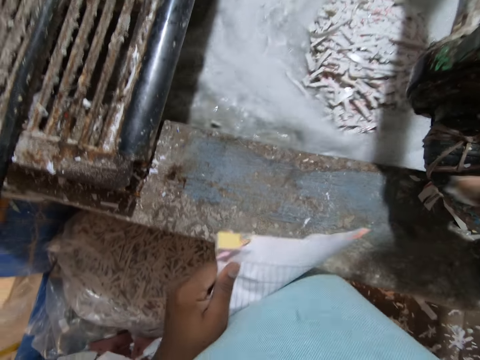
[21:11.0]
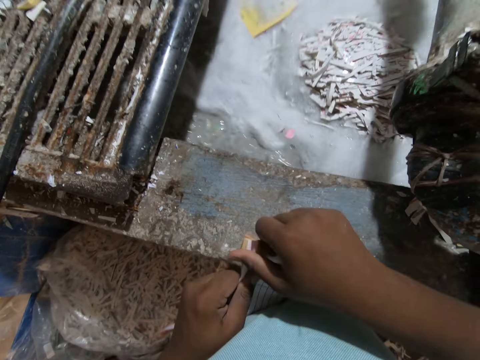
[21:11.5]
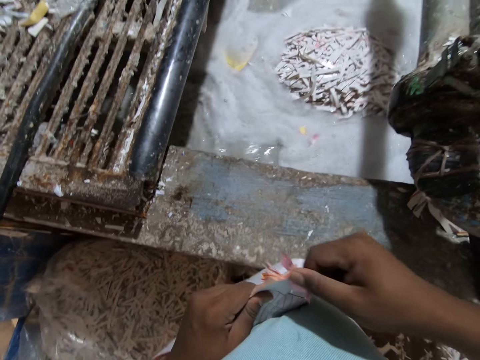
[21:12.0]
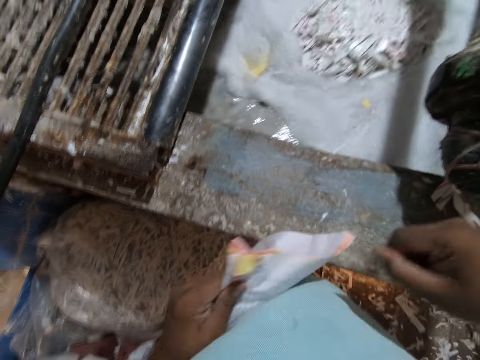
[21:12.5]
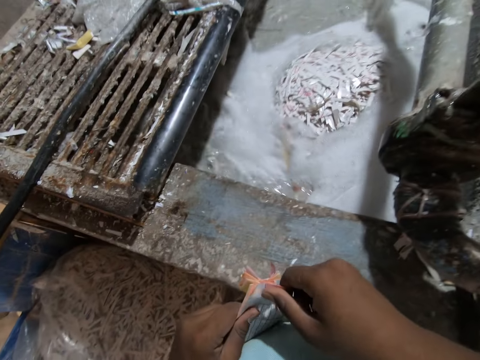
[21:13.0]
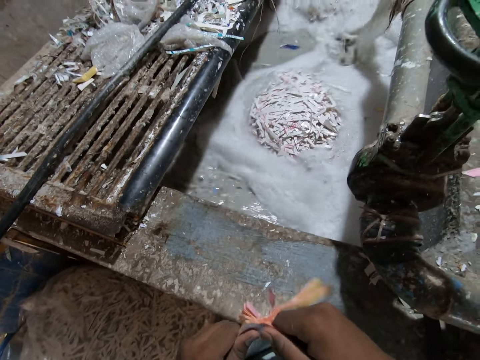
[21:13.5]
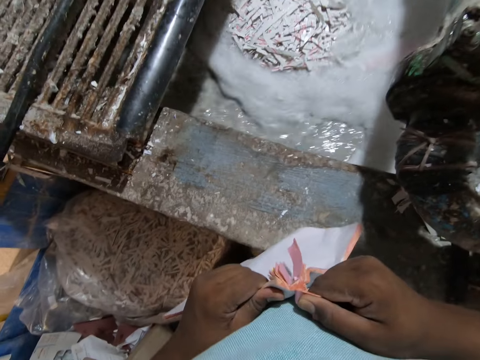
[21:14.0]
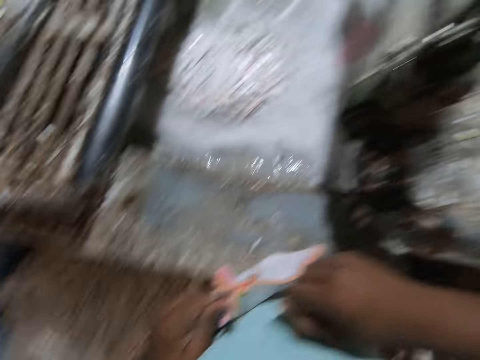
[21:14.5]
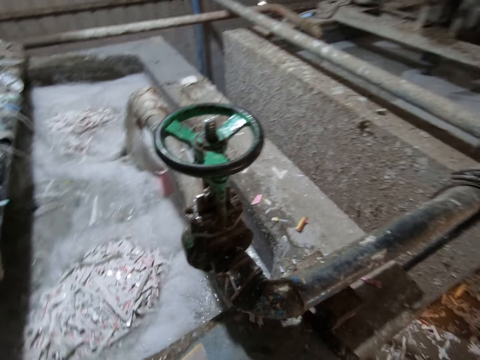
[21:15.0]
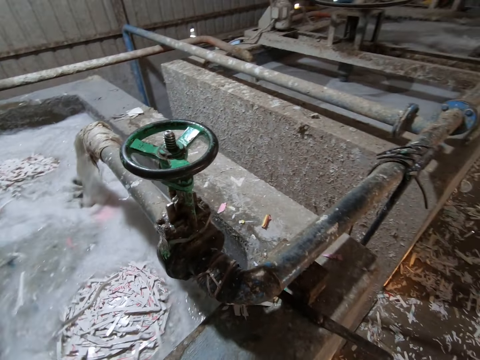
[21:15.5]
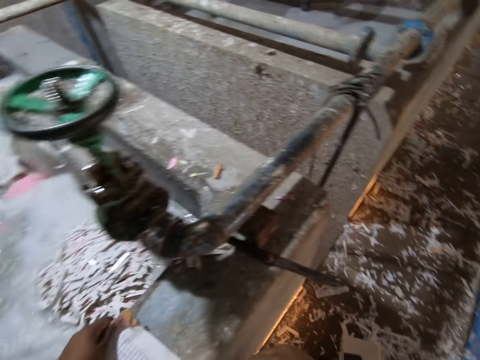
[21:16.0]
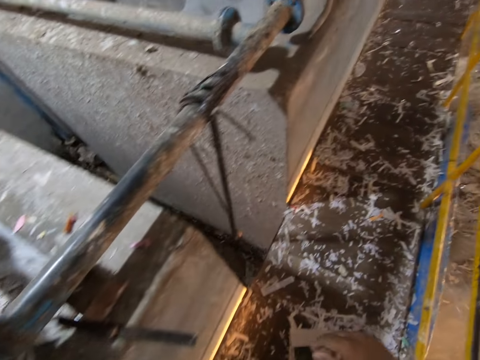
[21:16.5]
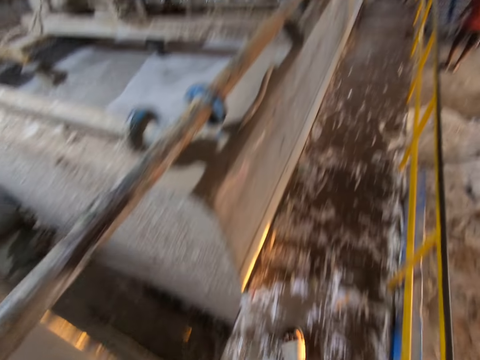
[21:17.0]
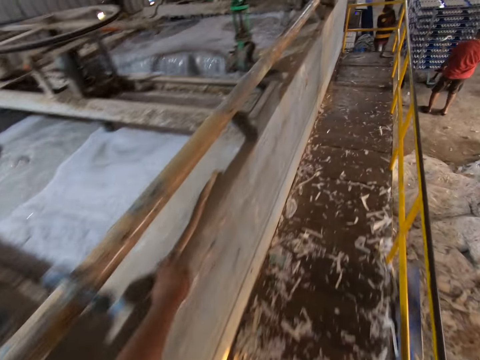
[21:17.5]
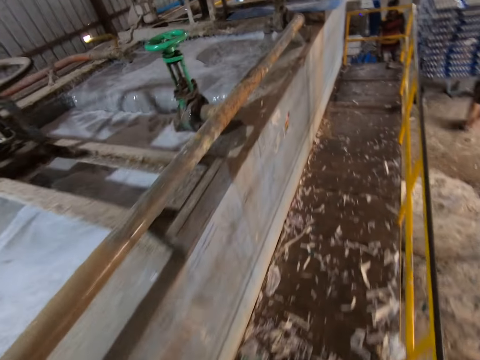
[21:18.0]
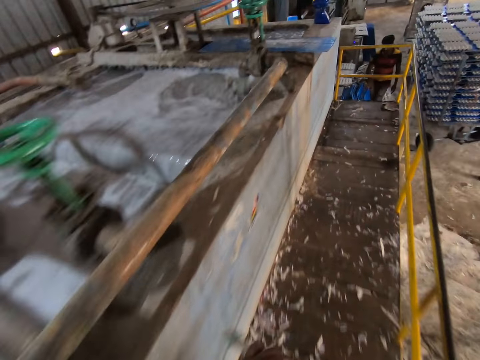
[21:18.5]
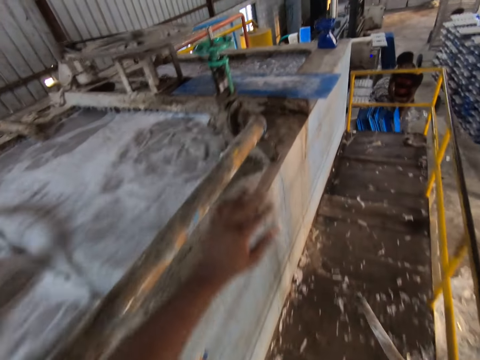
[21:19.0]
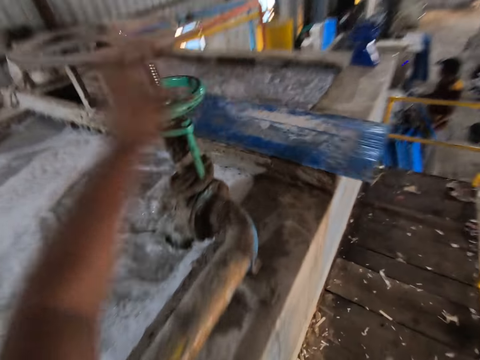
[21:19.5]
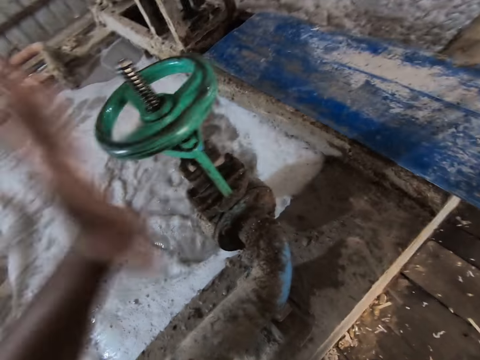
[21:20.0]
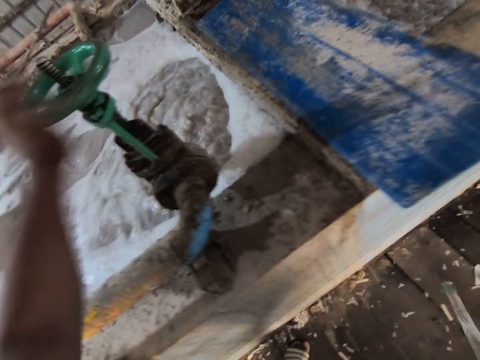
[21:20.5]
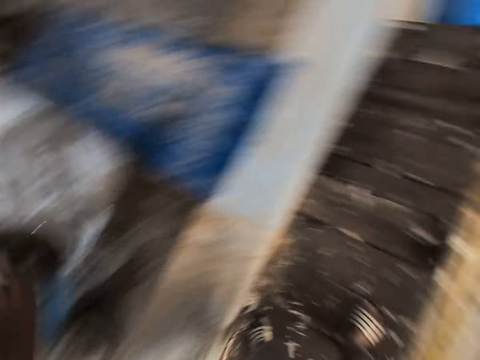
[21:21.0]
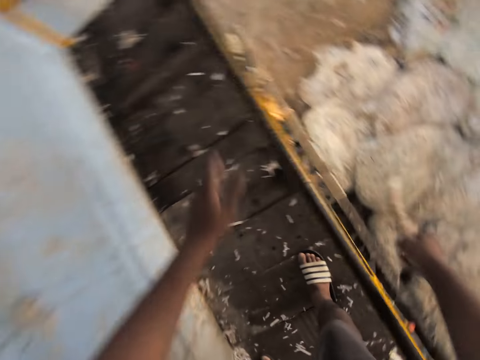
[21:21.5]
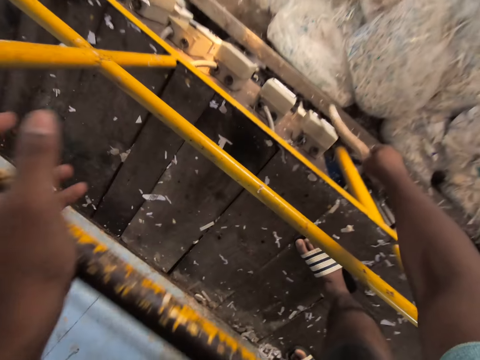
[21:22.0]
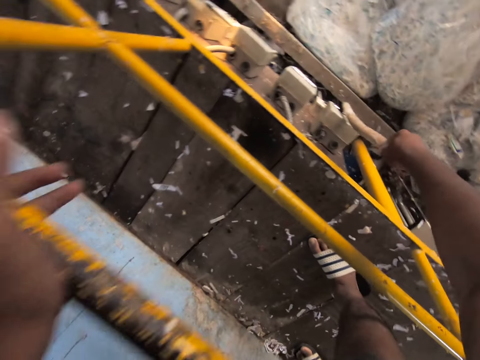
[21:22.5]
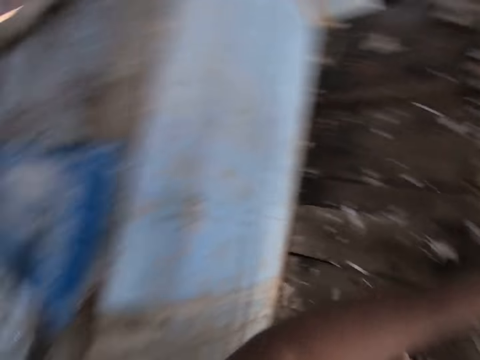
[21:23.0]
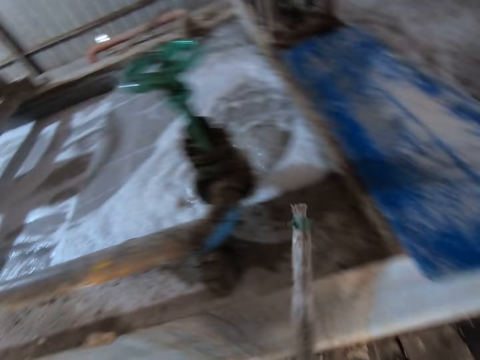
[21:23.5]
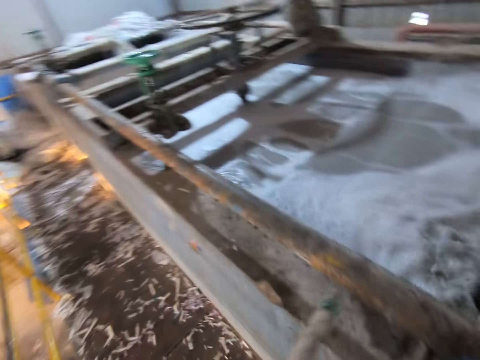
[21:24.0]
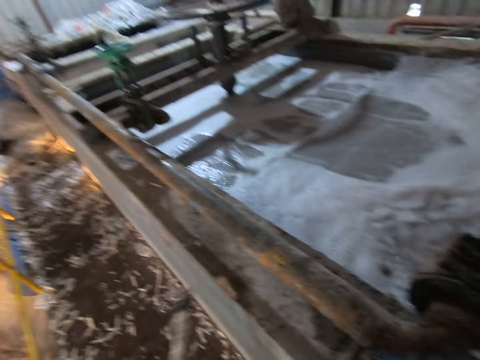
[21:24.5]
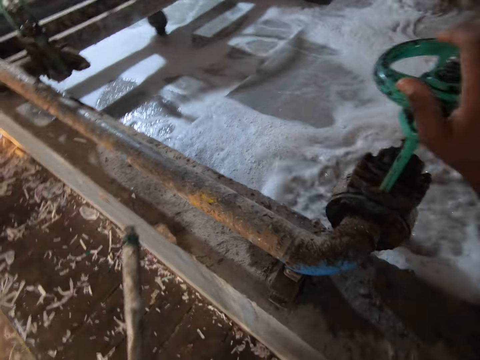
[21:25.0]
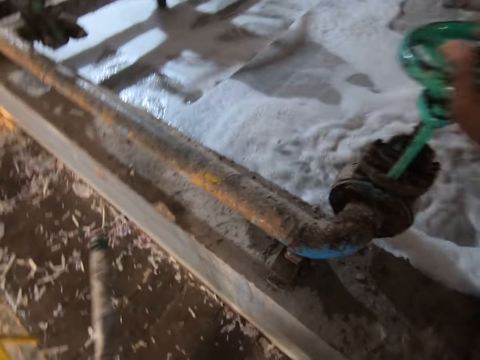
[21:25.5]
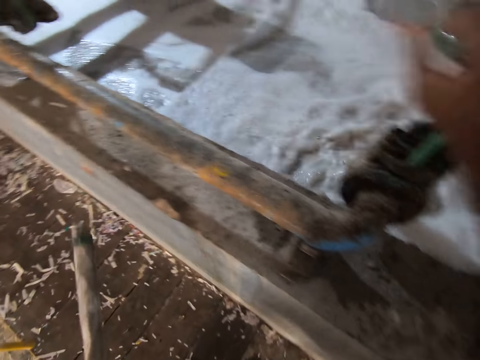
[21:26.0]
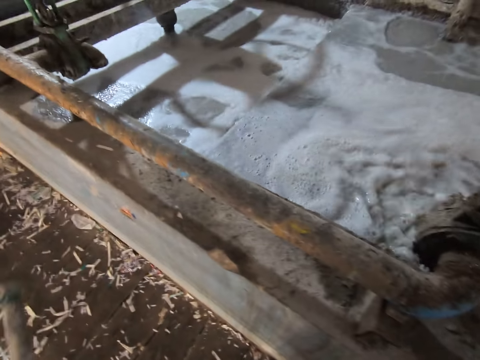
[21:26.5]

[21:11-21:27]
The camera wearer drops the paper in the pulp mixer with his right hand. He drops the book on the ledge of the pulp mixer with his left hand. He picks up the stick on the ledge of the pulp mixer with his left hand. He walks around the factory. A man picks up a plastic sheet on the floor with both hands. The camera wearer operates a sluice valve with his left hand. He places his left hand on the railing. He operates a switch with the stick in his right hand. He touches the socket with the stick. He passes the stick to his left hand. He operates the sluice valve with his right hand.

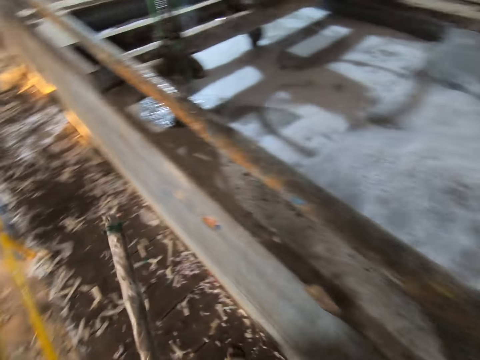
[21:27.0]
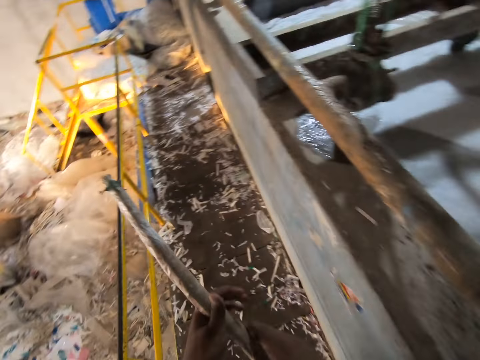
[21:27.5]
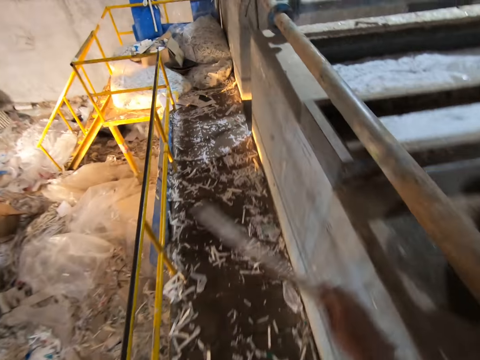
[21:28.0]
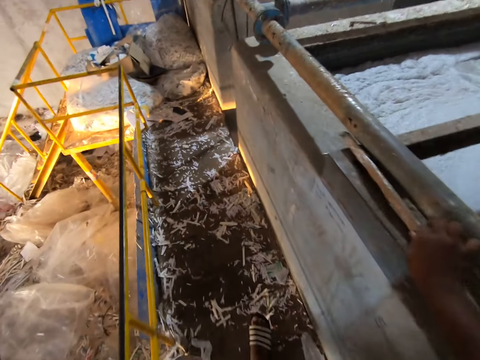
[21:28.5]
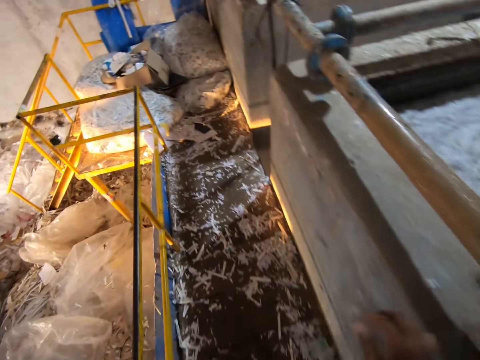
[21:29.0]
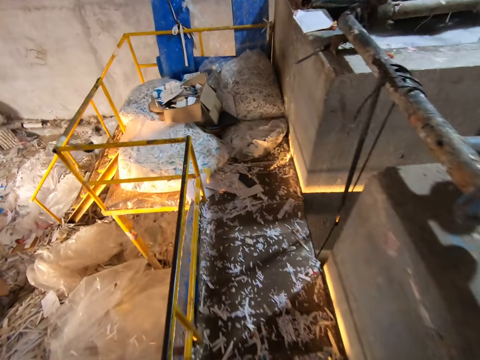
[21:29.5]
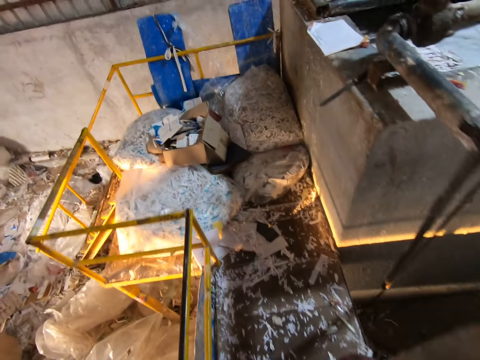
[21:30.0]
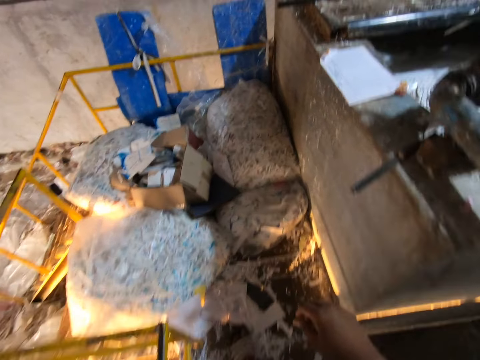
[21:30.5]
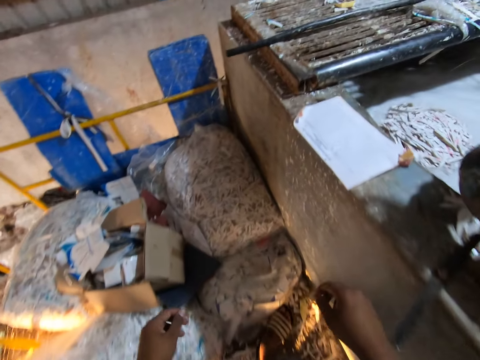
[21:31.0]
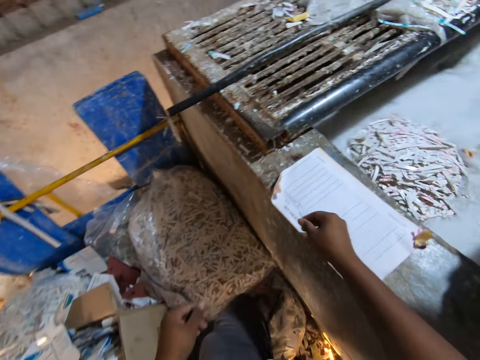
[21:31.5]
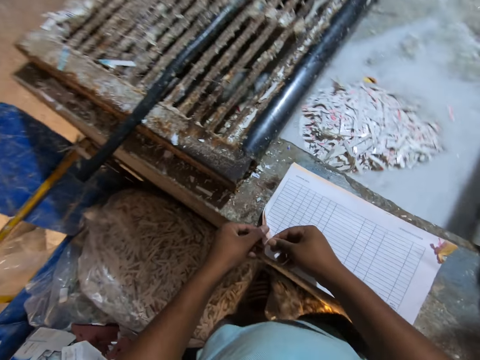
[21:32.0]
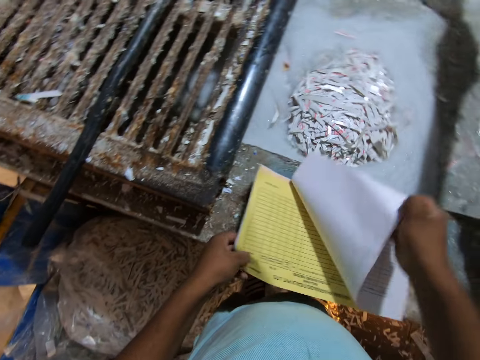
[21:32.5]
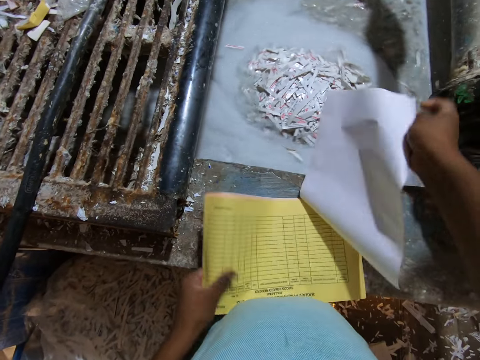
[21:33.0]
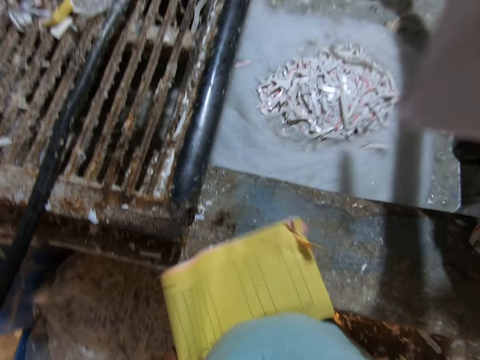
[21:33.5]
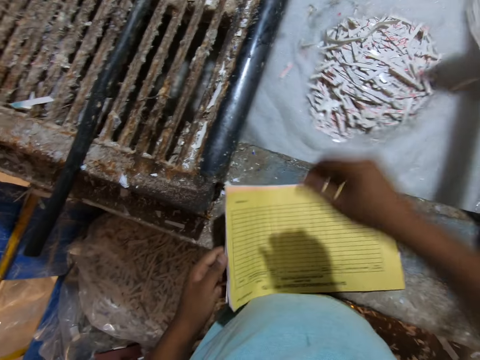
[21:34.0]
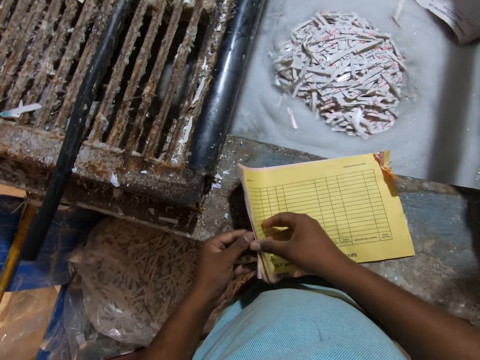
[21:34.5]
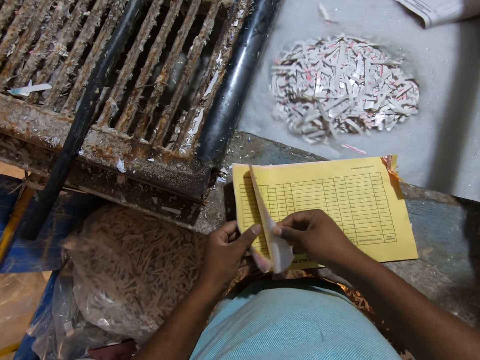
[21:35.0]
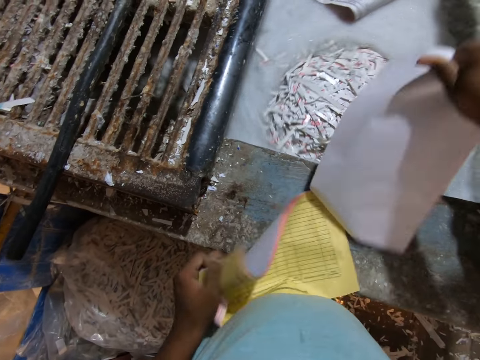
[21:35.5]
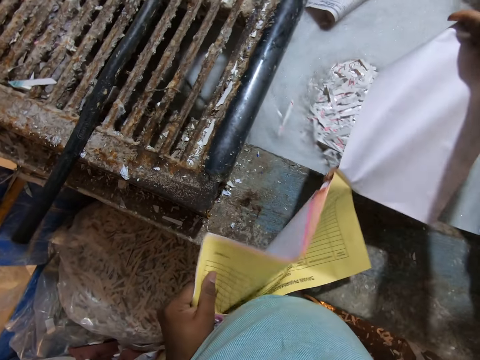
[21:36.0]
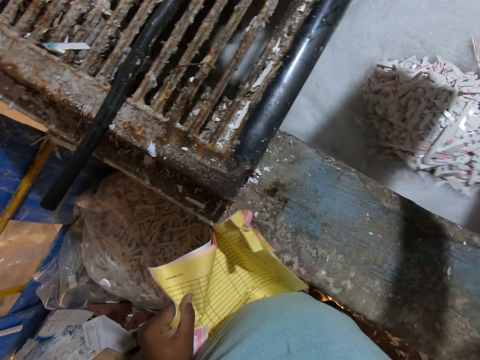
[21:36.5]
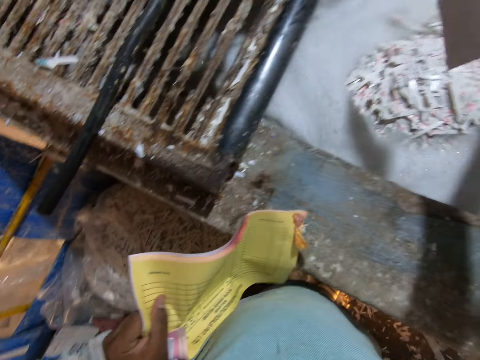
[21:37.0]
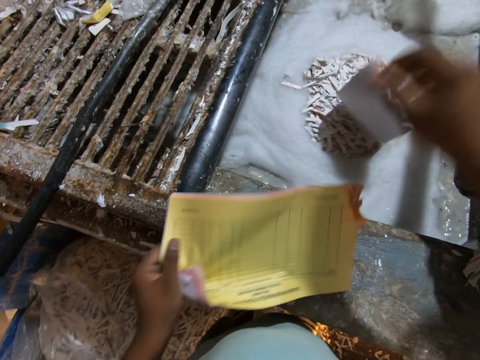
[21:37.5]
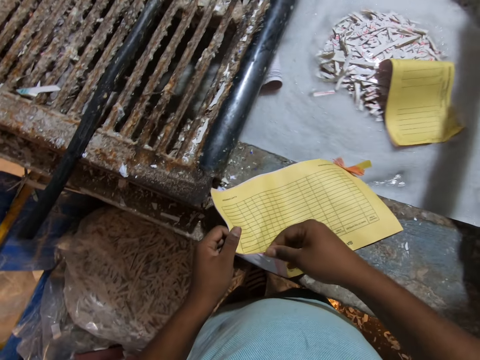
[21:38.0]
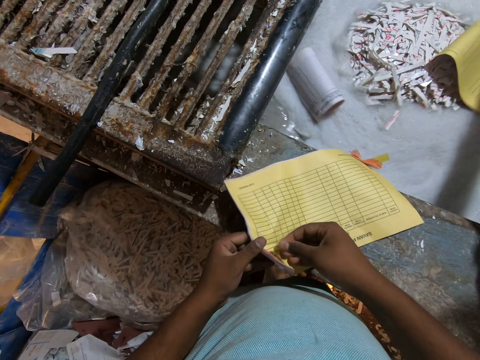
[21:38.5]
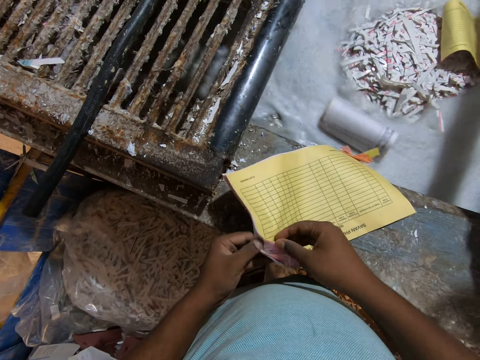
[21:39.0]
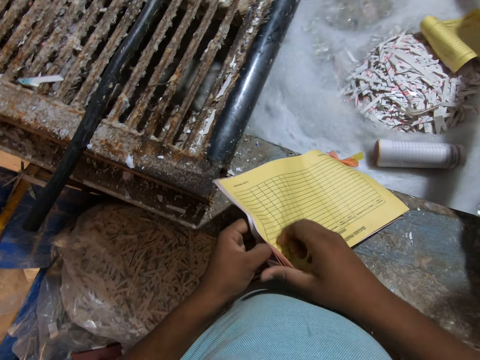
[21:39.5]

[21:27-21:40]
The camera wearer passes the stick to his right hand. He drops the stick on the ledge of the pulp mixer with his right hand. He tears a paper from the book in his left hand on the ledge of the pulp mixer with his right hand. He drops the paper in the pulp mixer with his right hand. He tears papers from the book in his left hand on the ledge of the pulp mixer with his right hand. He drops the papers in the pulp mixer with his right hand.
